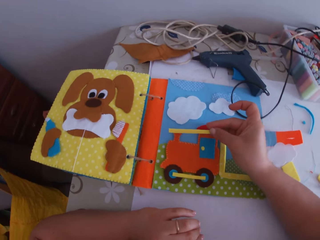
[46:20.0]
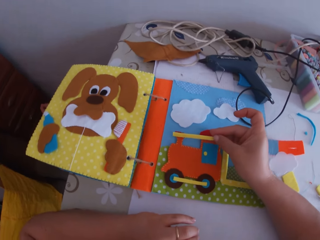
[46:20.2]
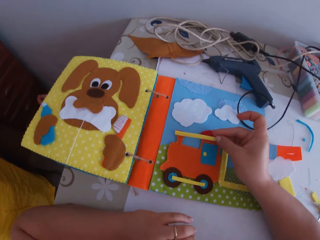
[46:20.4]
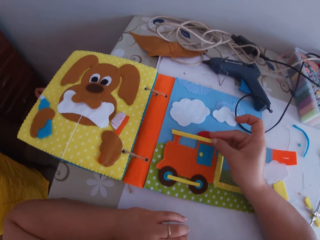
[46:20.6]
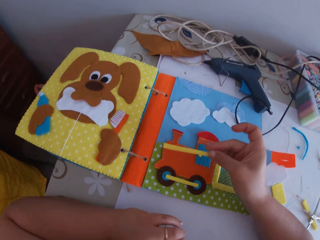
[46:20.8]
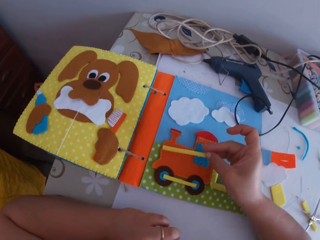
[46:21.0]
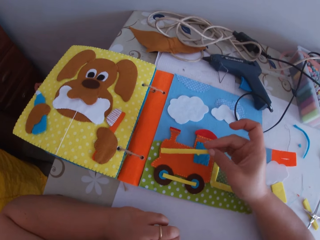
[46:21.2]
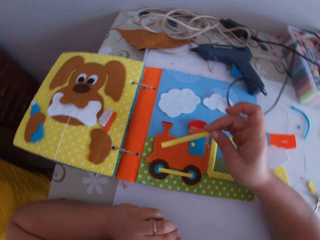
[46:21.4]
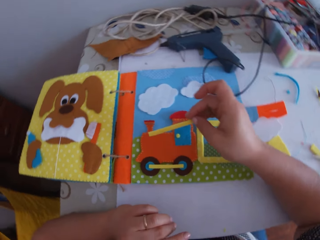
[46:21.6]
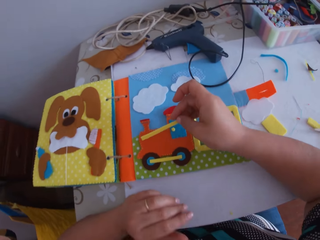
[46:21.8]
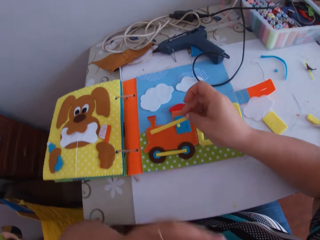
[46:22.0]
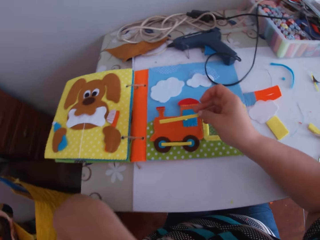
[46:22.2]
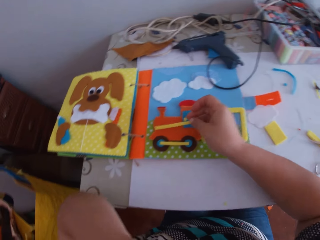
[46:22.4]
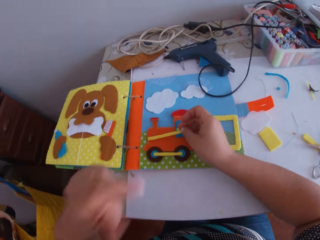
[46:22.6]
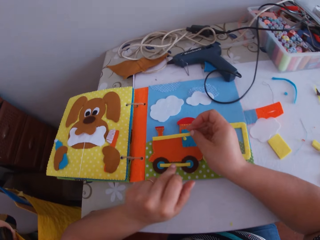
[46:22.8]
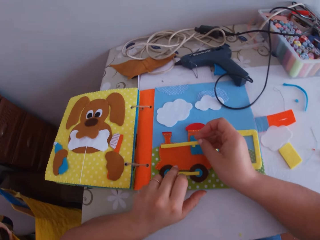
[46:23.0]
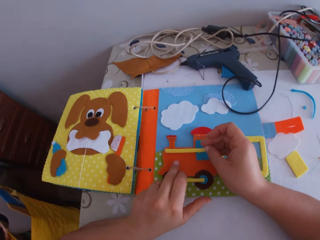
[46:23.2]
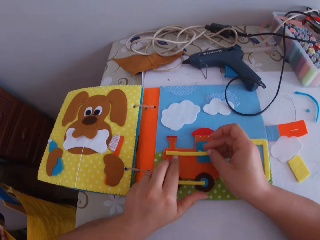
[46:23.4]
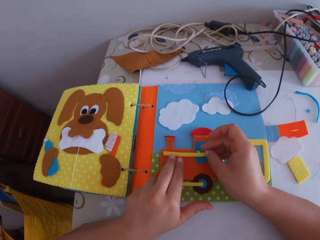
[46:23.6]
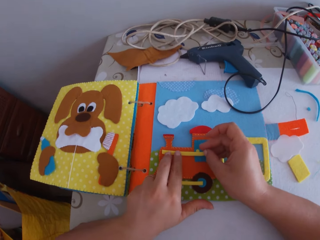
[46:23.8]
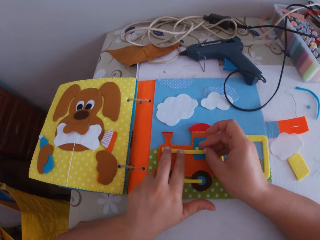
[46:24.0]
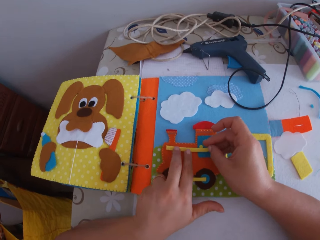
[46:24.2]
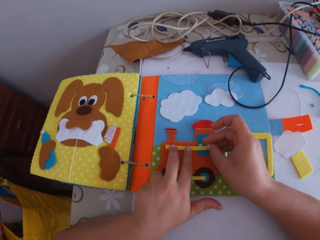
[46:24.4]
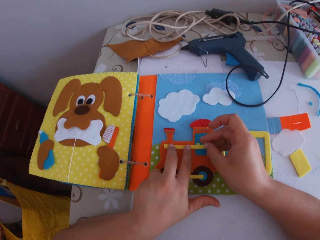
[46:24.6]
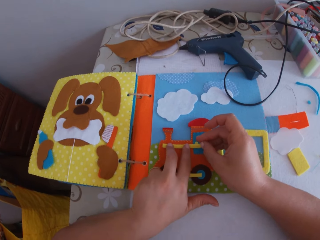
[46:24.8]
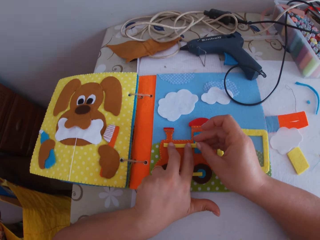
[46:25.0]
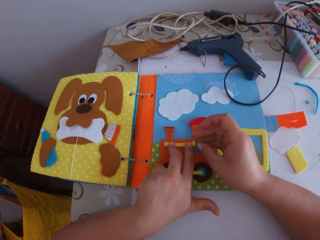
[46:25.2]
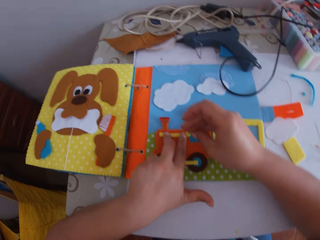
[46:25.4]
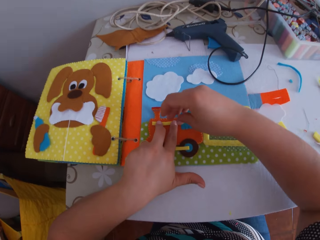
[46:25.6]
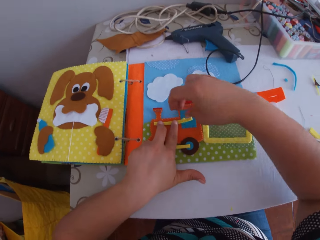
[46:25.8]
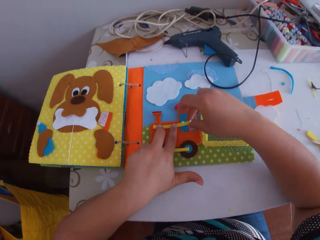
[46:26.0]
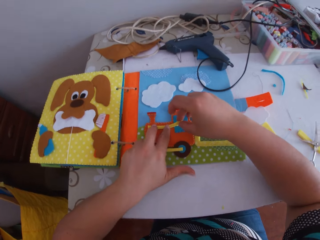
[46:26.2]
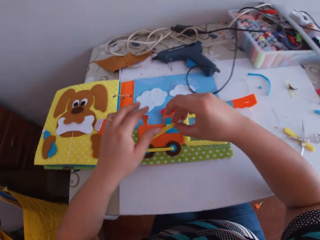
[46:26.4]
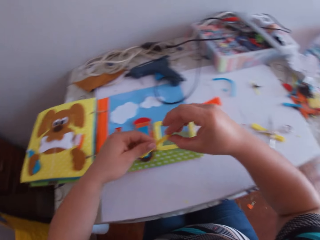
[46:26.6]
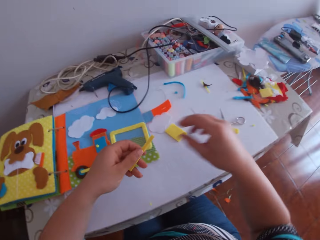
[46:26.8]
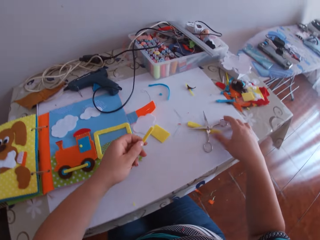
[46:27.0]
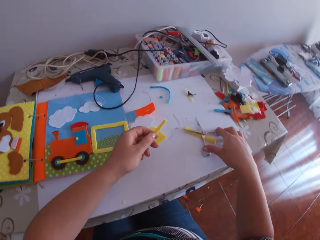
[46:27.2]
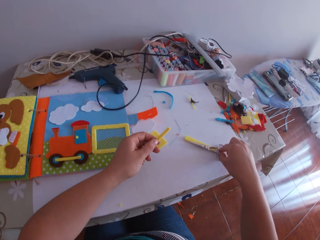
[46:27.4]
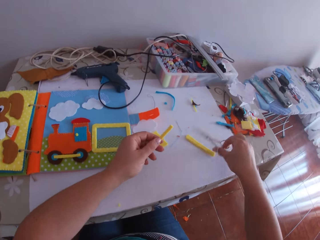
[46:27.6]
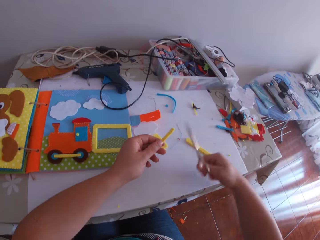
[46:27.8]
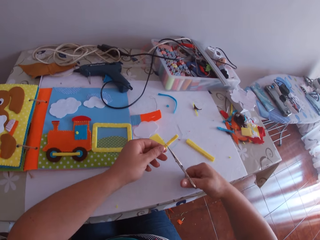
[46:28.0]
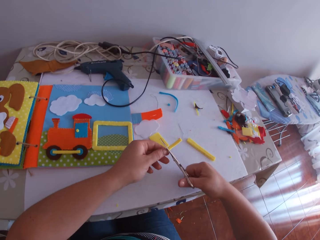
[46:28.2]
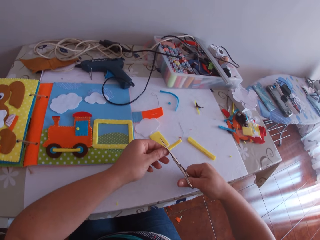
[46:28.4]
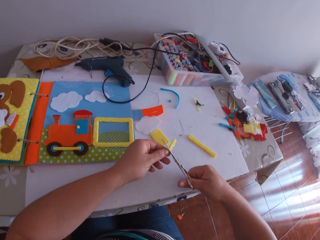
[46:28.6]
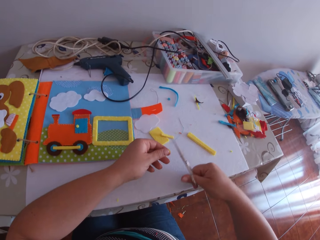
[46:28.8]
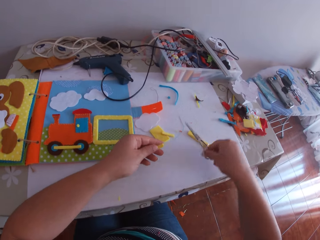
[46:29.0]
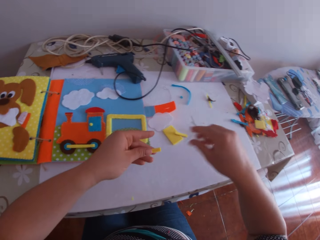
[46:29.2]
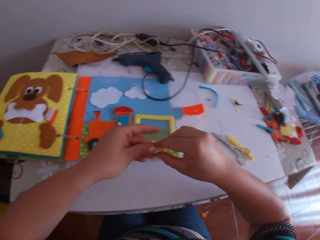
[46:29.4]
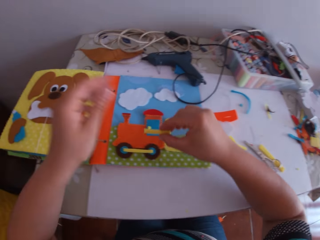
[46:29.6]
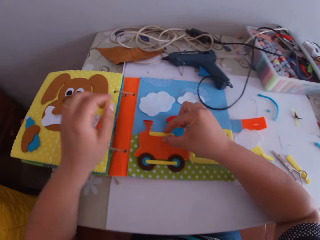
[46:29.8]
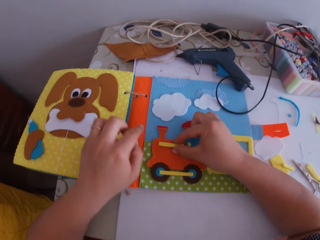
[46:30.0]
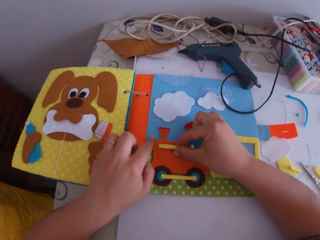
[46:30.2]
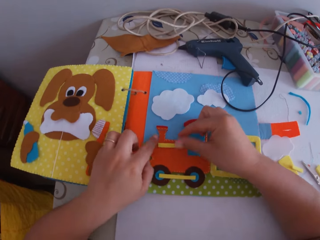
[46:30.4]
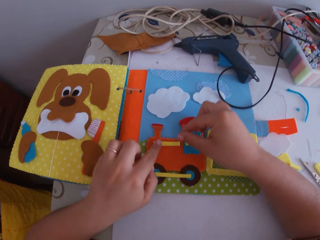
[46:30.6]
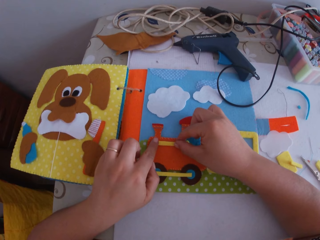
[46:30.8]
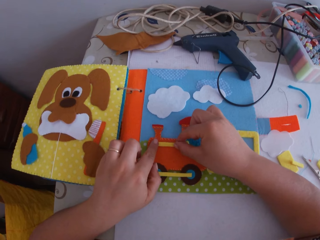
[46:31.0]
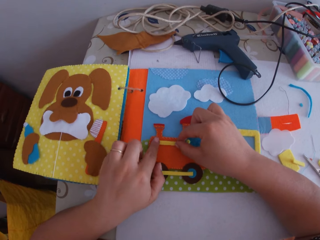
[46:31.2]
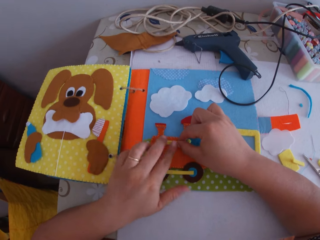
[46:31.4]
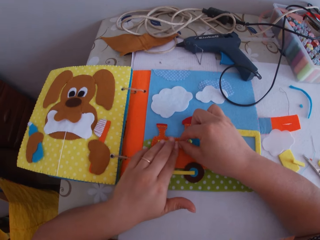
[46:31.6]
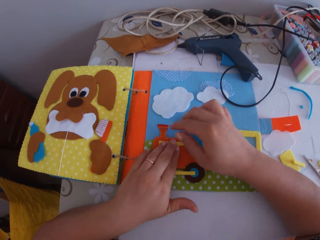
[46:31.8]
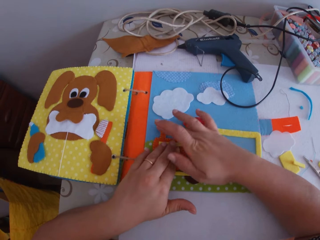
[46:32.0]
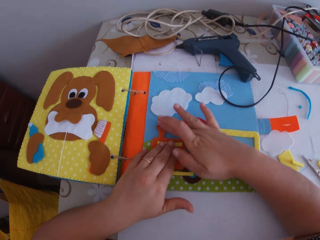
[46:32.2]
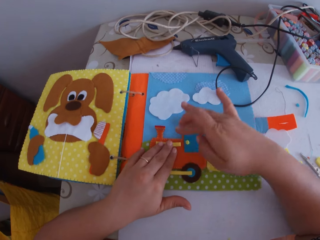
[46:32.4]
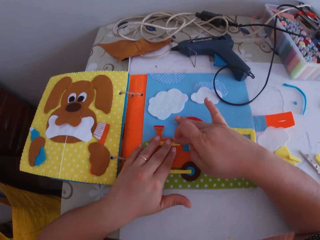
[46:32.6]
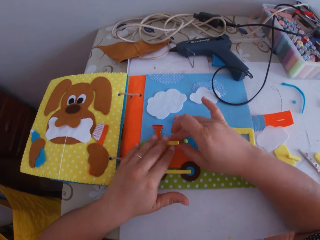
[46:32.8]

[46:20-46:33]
The camera wearer places the yellow fabric on the crafted fabric on the crafts book with his right hand. He touches his face. He places the yellow fabric on the crafted fabric on the crafts book with both hands. He picks up the yellow fabric from the crafted fabric with his right hand. He holds the yellow fabric in his left hand. He picks up the scissors from the table with his right hand. He cuts the yellow fabric with the scissors in his right hand. He places the scissors on the table with his right hand. He holds the cut yellow fabric in his right hand. He picks the craft cloth with the other hand. He places the cut yellow fabric on the crafted fabric on the crafts book with his right hand. He adjusts the yellow fabric on the crafted fabric with both hands.

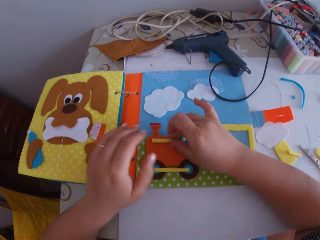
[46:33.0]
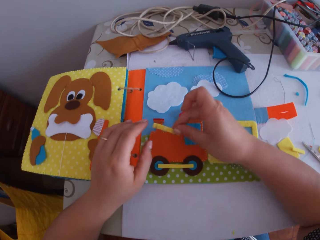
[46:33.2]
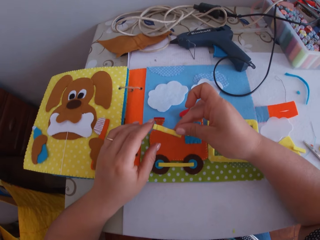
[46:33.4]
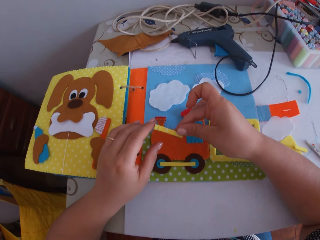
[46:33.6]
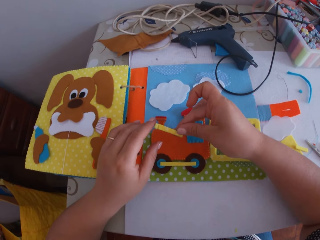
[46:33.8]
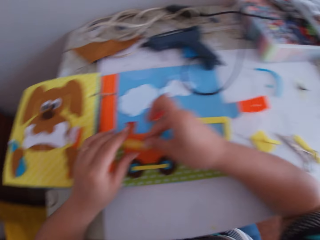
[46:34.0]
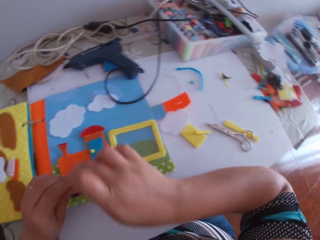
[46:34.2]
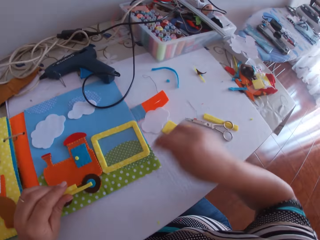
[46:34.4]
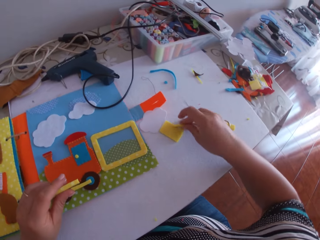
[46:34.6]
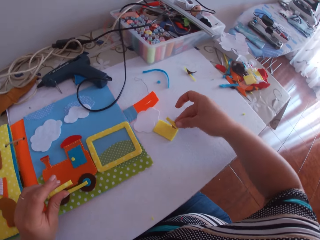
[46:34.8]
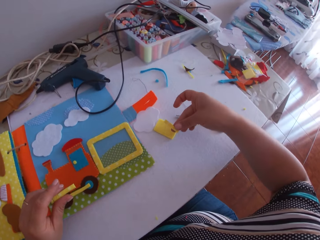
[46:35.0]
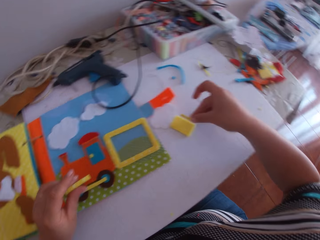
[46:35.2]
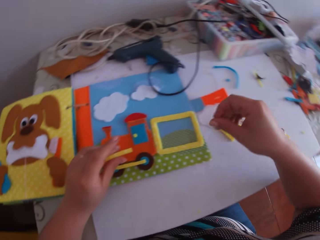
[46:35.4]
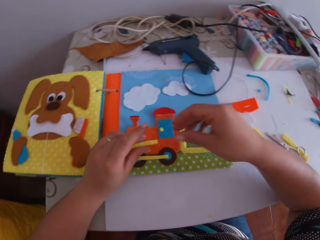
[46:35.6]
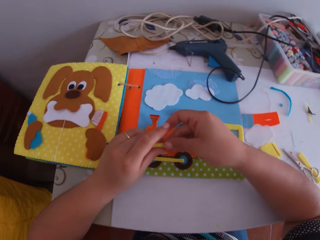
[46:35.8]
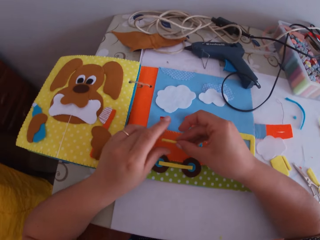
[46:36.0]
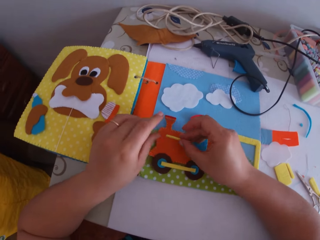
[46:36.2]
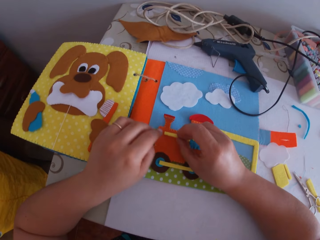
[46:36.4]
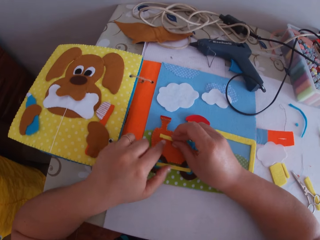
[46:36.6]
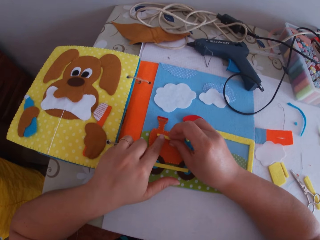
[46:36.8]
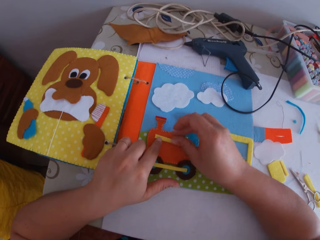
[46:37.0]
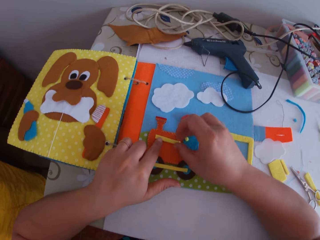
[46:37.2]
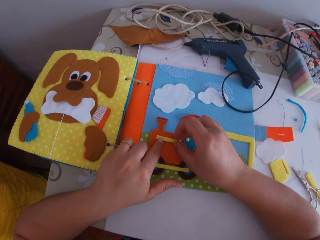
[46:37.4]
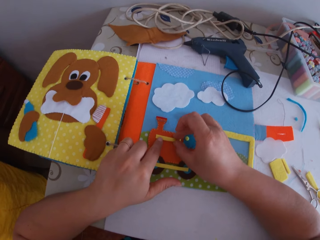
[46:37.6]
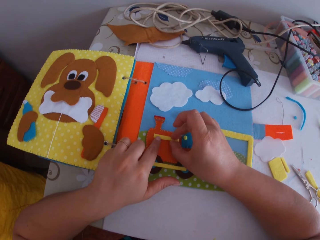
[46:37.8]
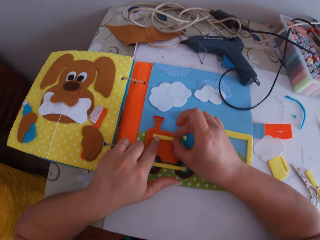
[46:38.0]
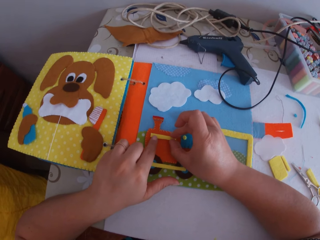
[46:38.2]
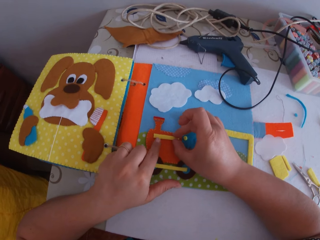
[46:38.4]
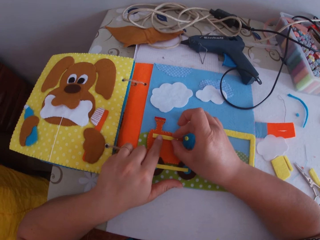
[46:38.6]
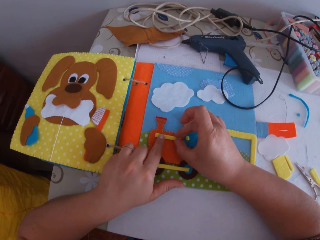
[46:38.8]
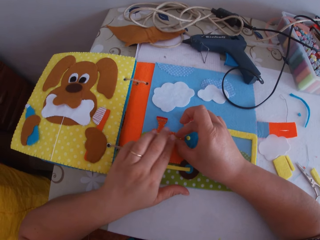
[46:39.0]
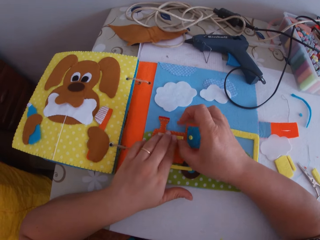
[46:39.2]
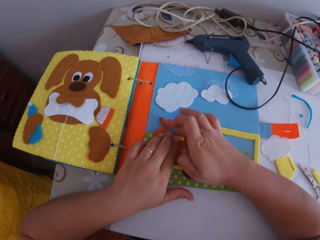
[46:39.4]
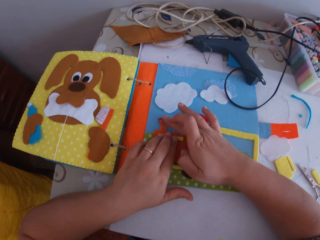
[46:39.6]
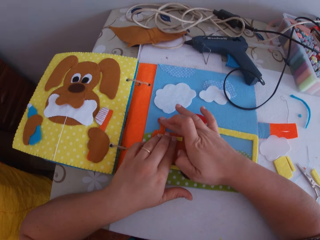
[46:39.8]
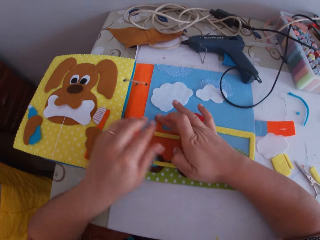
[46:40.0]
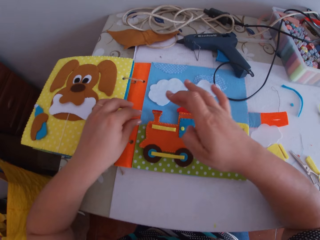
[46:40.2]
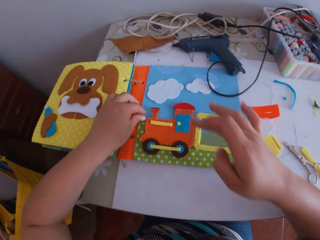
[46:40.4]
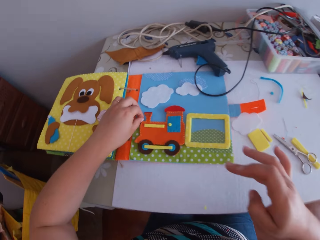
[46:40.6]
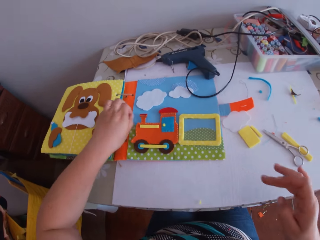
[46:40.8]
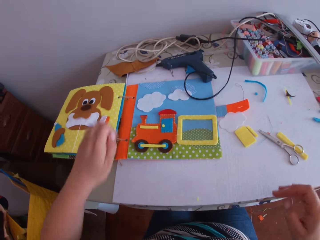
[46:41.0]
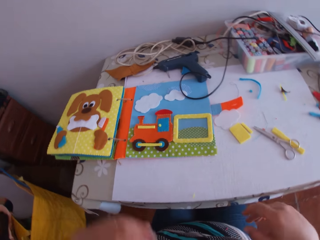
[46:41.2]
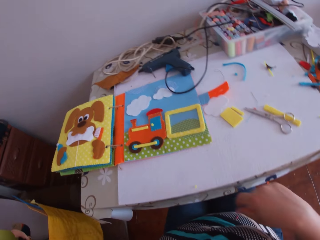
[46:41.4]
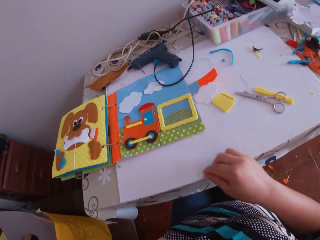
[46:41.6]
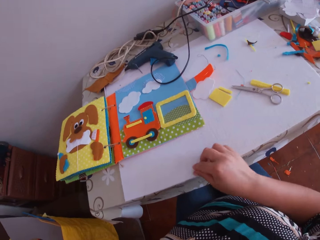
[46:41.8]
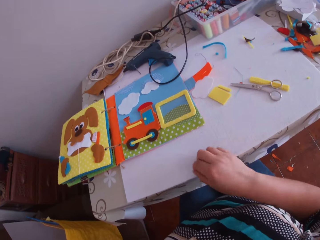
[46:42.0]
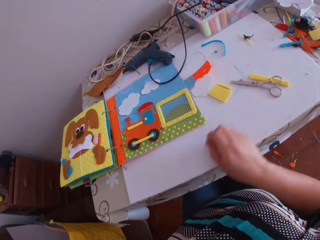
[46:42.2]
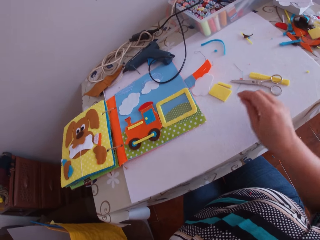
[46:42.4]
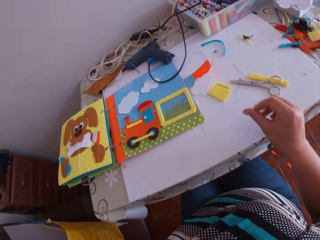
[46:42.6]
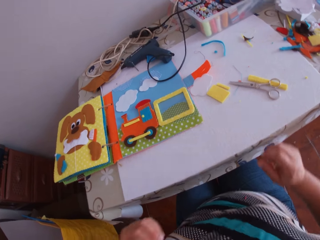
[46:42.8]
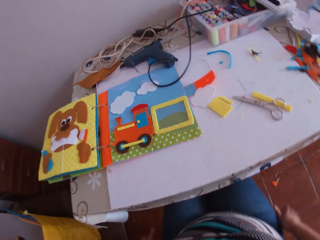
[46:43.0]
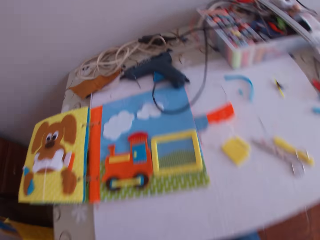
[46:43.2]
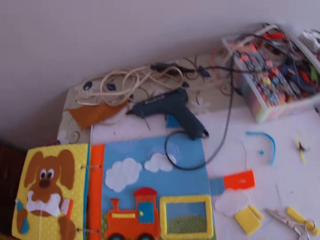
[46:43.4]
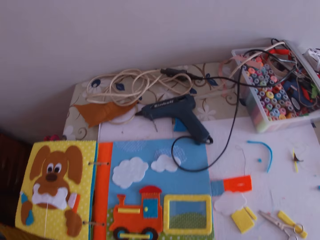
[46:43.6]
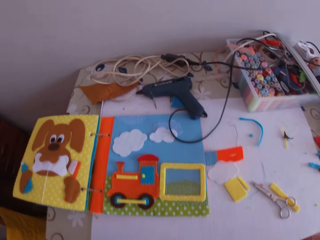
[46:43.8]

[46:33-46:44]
The camera wearer picks up the yellow fabric from the crafted fabric with his right hand. He looks at the craft cloth. He transfers the yellow fabric from his right hand to his left hand. He turns around. He picks the craft cloth on the table. He looks at the craft cloth. He transfers the yellow fabric from his left hand to his right hand. He places the yellow fabric on the crafted fabric on the crafts book with his right hand. He adjusts the yellow fabric on the crafted fabric with both hands. He presses the craft cloth on the toy craft on the book. He picks something on the book. He looks around. He picks something on the table. He twists fingers. He looks around.
